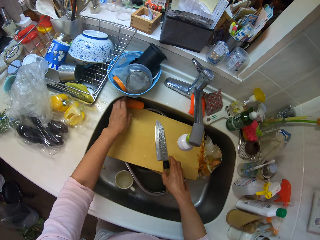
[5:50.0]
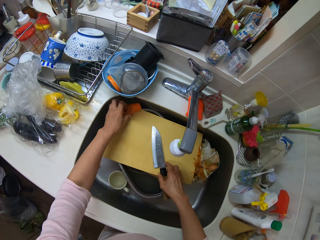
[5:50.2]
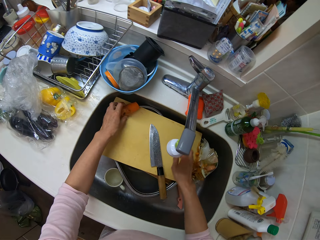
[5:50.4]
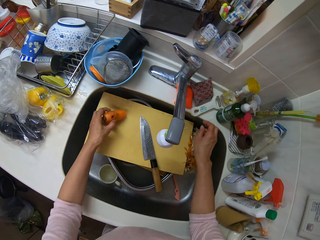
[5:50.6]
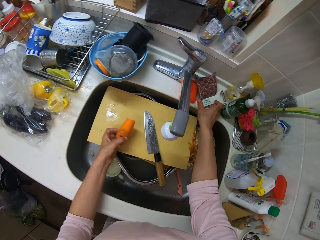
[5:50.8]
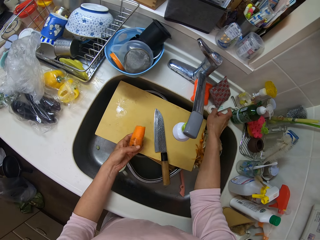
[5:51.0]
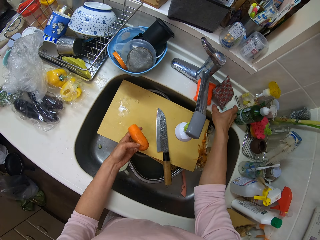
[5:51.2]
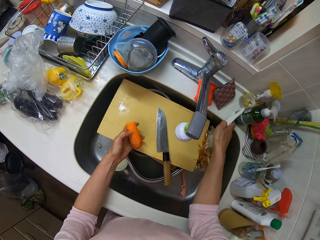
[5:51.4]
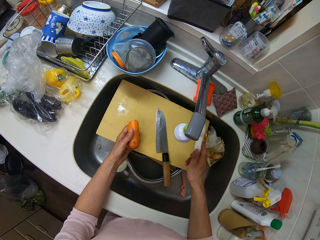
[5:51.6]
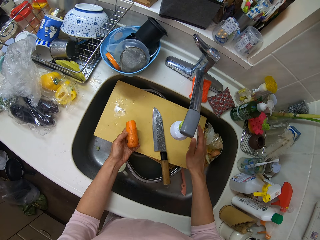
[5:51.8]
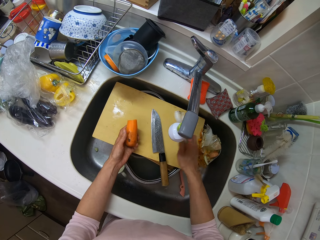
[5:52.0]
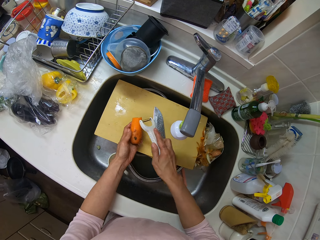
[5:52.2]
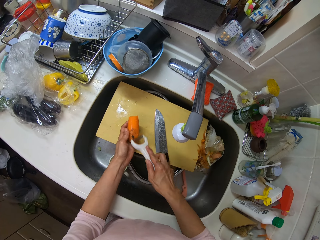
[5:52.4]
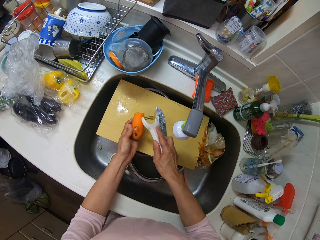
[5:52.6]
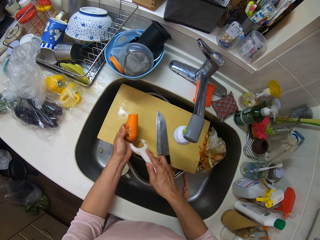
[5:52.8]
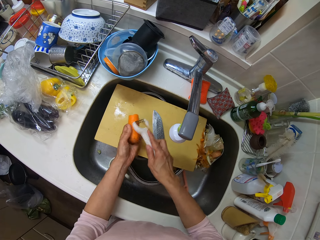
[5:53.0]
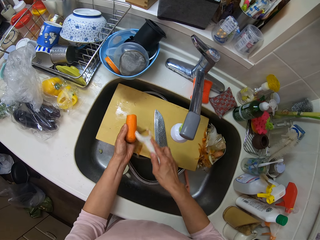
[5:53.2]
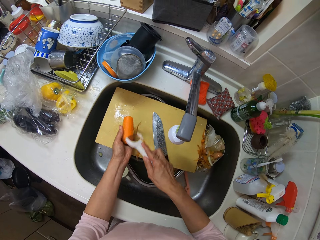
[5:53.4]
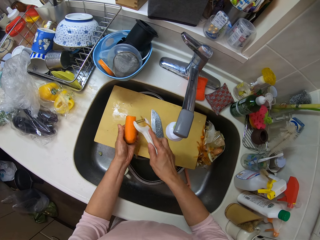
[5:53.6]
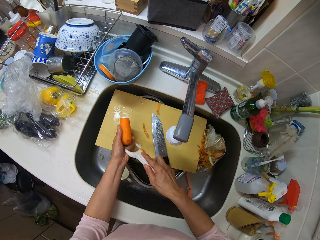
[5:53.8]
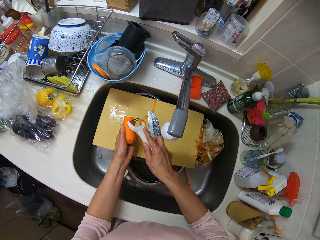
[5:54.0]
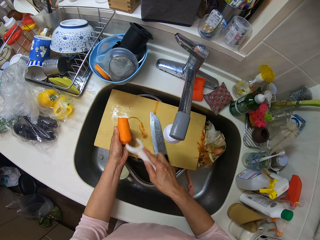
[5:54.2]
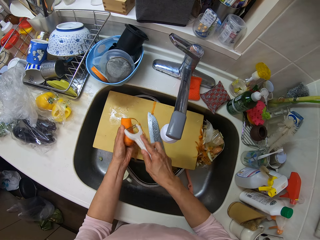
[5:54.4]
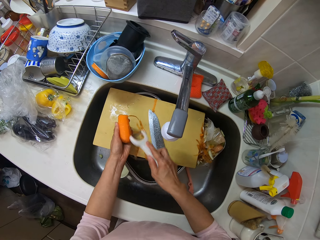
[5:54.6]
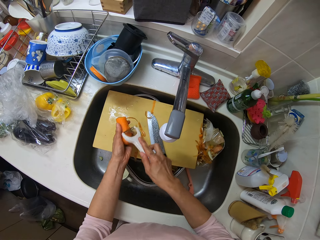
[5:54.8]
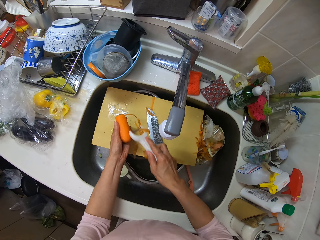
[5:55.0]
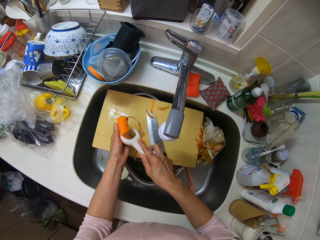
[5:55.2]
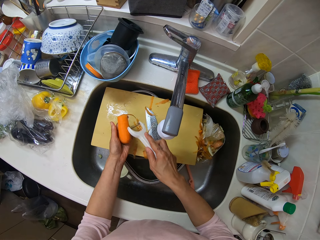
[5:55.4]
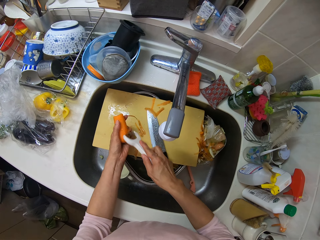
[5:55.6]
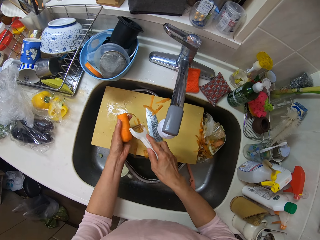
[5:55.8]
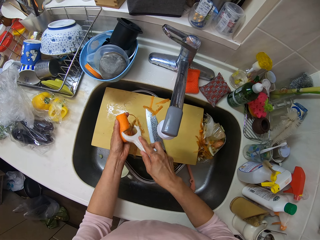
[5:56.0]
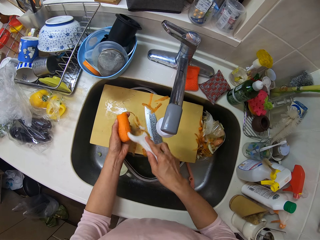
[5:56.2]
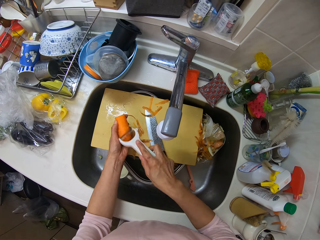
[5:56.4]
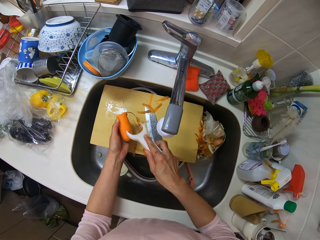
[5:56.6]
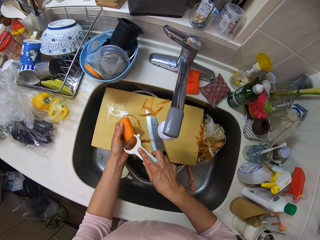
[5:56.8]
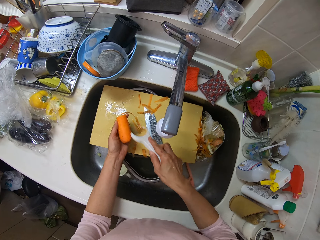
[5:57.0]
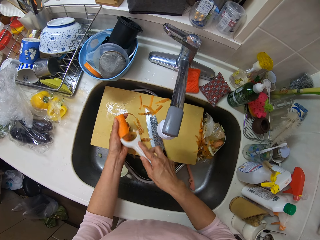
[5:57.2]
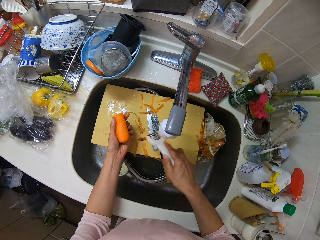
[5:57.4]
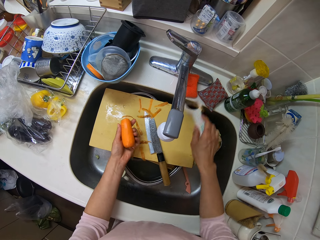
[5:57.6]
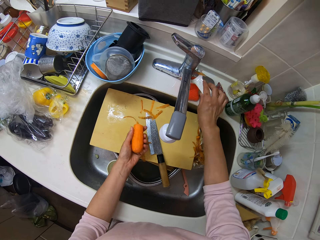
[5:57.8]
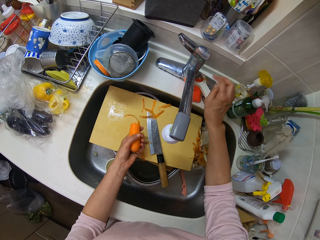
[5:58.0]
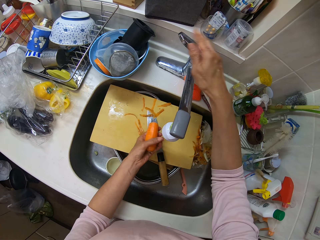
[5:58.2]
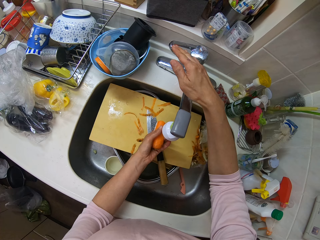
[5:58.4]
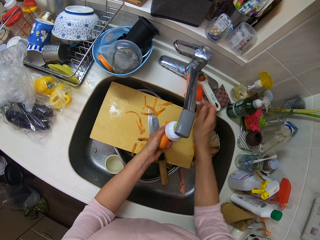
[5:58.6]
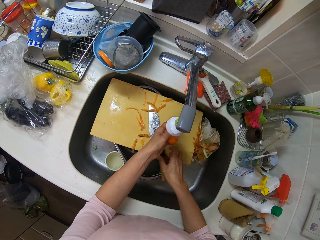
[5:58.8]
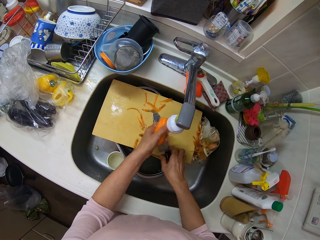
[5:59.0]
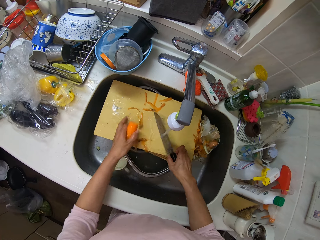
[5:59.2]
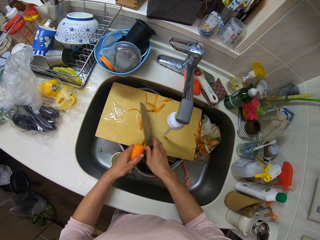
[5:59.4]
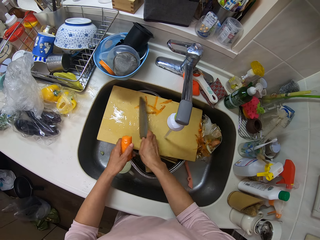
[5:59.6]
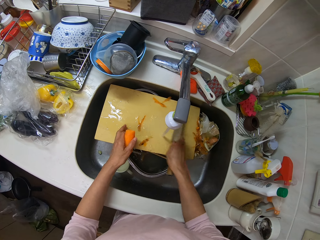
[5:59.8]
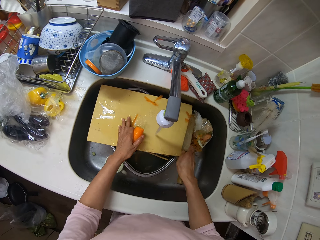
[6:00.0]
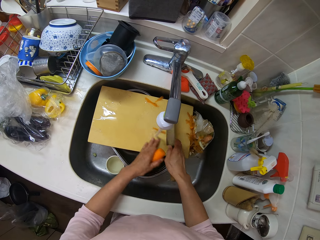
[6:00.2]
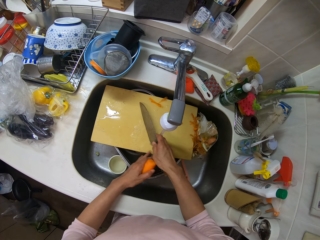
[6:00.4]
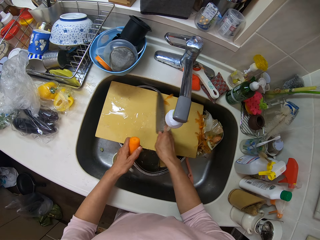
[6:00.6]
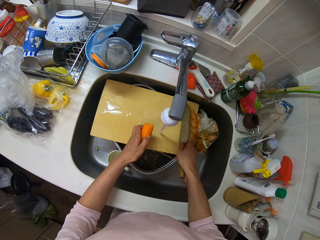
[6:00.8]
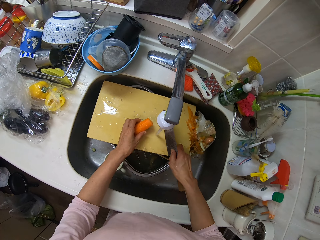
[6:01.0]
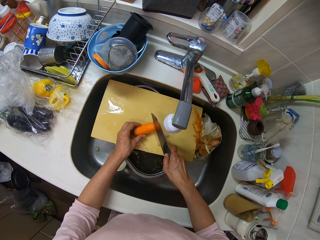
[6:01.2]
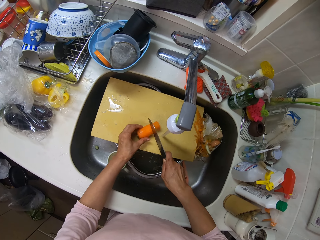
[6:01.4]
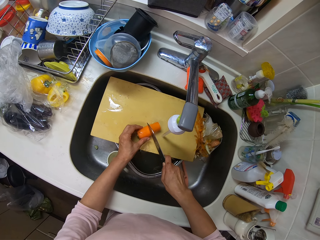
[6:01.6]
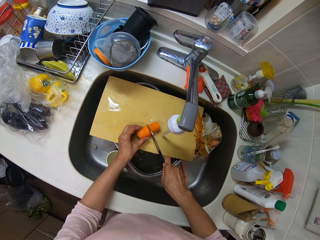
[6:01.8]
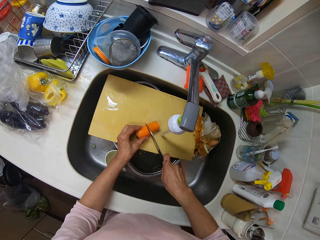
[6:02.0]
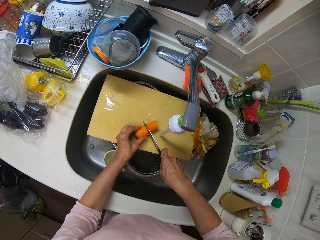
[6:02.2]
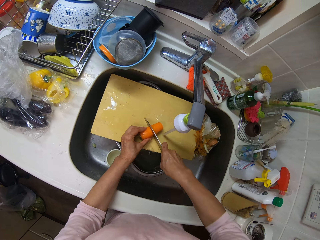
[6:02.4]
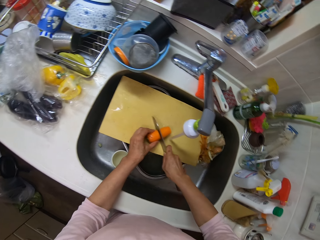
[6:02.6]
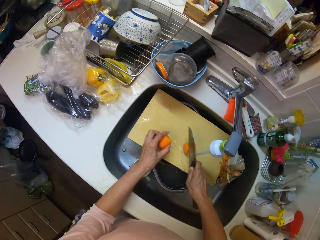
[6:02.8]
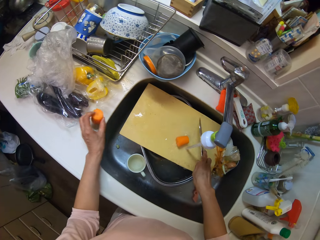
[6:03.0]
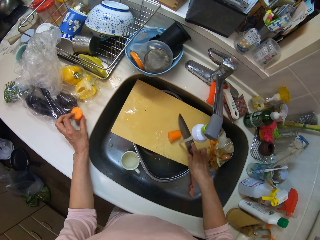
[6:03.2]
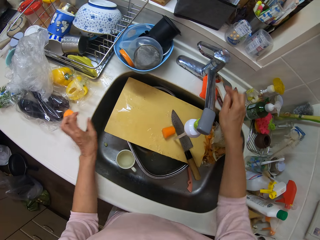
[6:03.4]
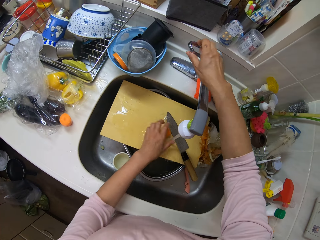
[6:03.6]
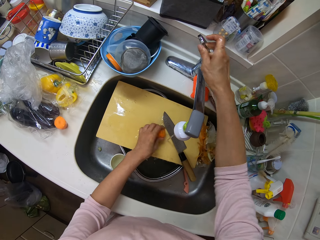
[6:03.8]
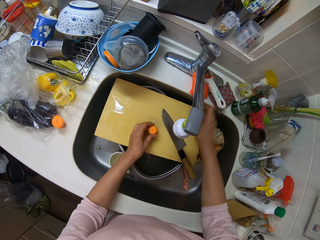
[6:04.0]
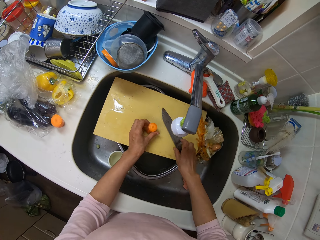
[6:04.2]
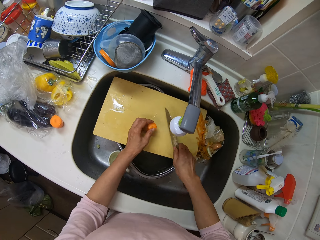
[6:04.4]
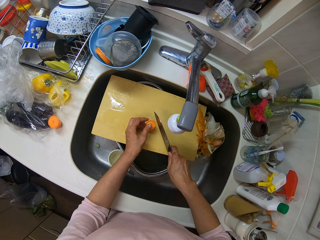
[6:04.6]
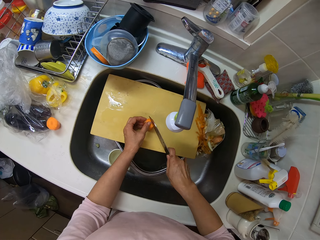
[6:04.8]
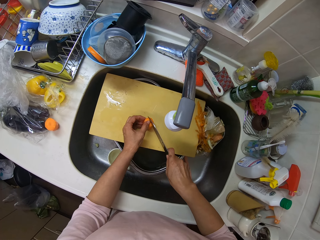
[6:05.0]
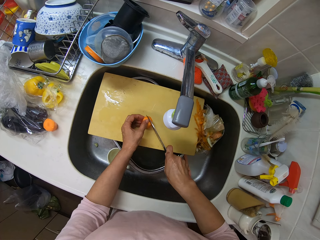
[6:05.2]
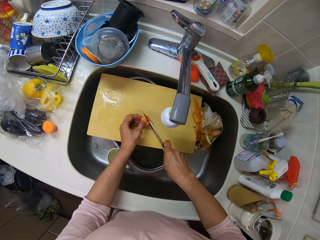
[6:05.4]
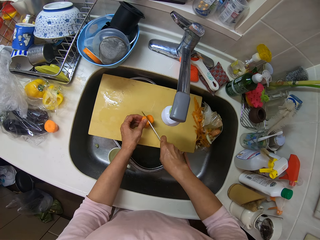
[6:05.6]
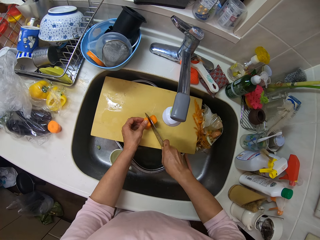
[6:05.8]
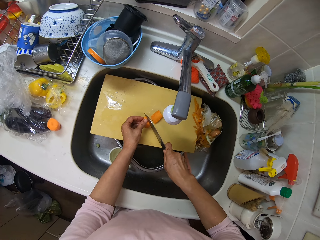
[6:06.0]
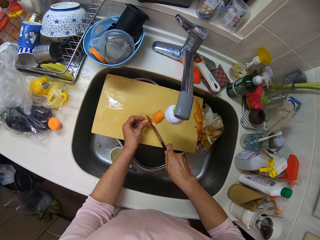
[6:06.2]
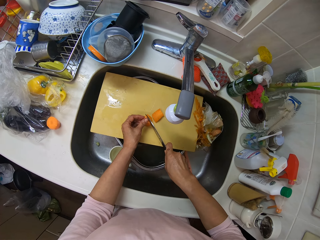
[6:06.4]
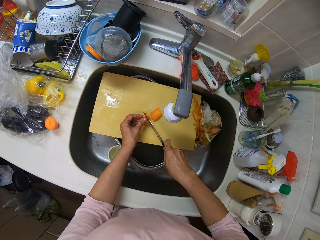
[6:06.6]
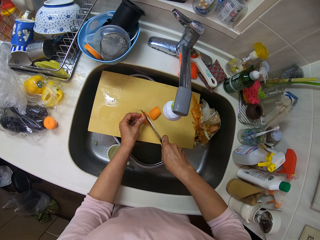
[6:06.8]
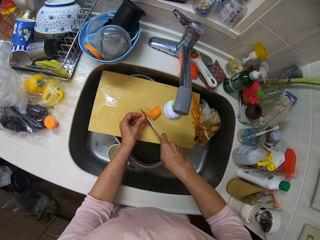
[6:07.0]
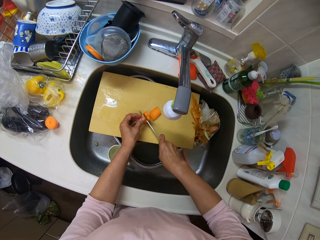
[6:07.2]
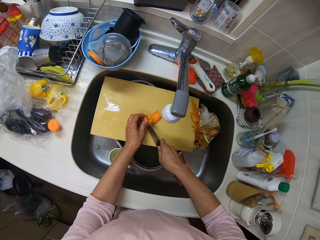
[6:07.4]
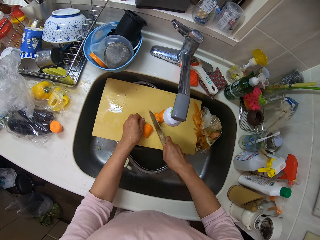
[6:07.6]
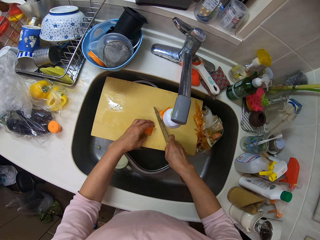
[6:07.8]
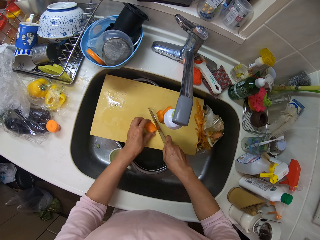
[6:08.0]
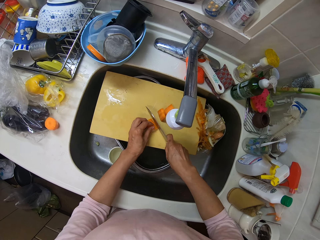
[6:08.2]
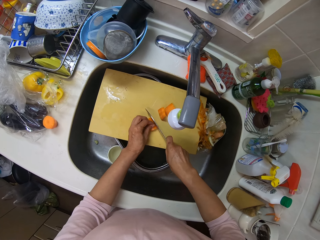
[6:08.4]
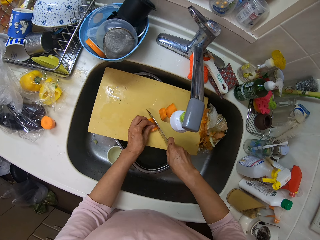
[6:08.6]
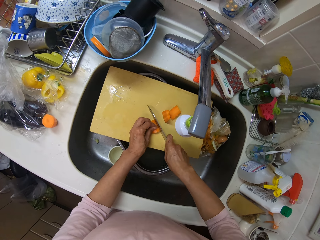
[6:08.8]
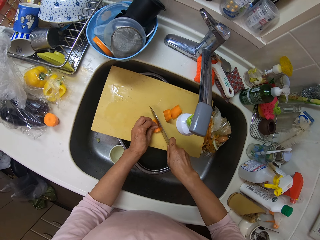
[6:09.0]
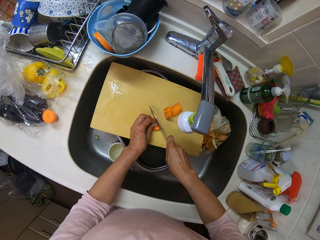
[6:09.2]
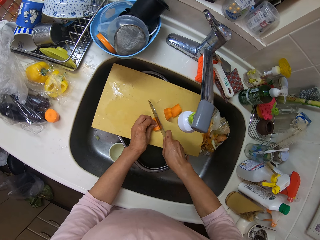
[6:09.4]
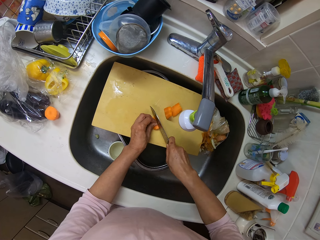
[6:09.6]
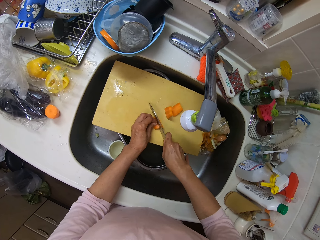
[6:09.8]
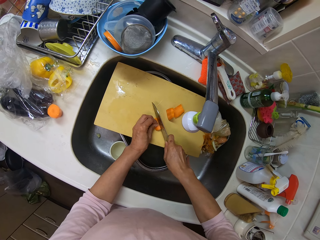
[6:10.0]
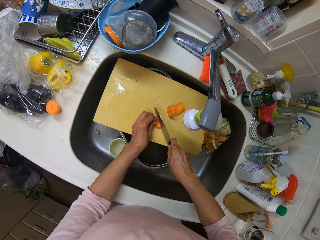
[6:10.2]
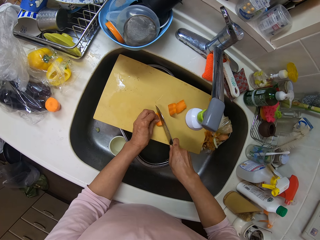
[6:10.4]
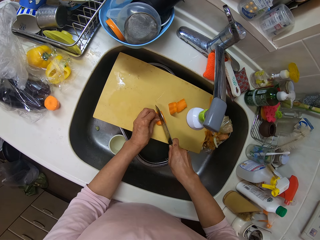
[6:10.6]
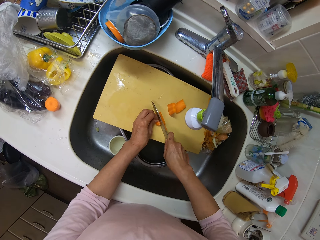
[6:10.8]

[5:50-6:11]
The camera wearer shifts the knife on the wooden plank with her right hand. She holds the knife. She picks up a piece of carrot on the wooden plank with her left hand. She picks up the peeler from the kitchen surface with her right hand. She peels the carrot with the peeler in her right hand. She drops the peeler on the kitchen surface. She opens the tap with her right hand. She rinses the piece of carrot with her left hand in the wash sink. She picks up the knife from the wooden plank with her right hand. She clears dirt from the wooden plank with the knife in her right hand. She places the carrot on the chopping board. She cuts the carrot on the wooden plank with the knife in her right hand. She drops the carrot on the kitchen surface with her left hand. She drops the knife on the wooden plank with her right hand. She opens the tap with her right hand. She picks up a piece of carrot on the wooden plank with her left hand. She holds the carrot. She closes the water tap. She picks up the knife on the wooden plank with her right hand. She cuts the carrot on the wooden plank with the knife in her right hand.
